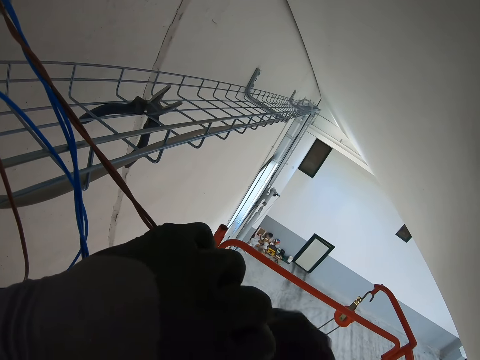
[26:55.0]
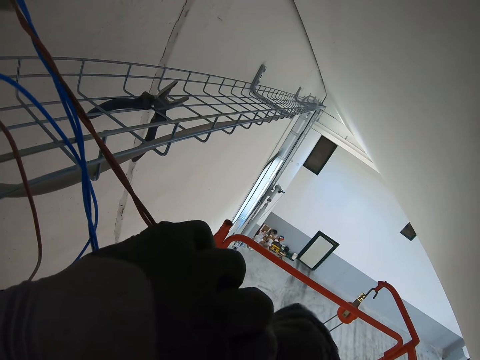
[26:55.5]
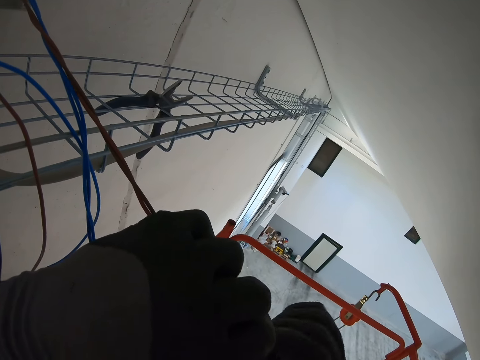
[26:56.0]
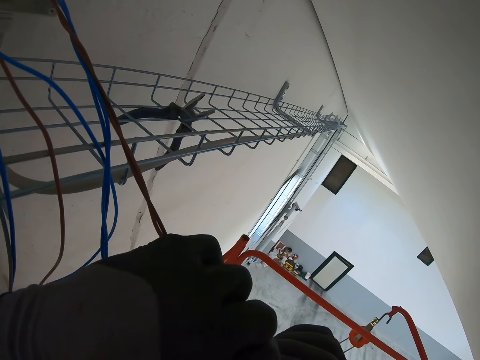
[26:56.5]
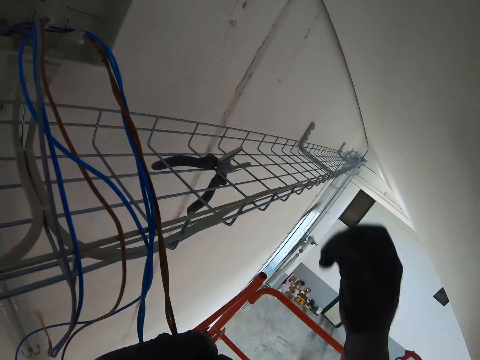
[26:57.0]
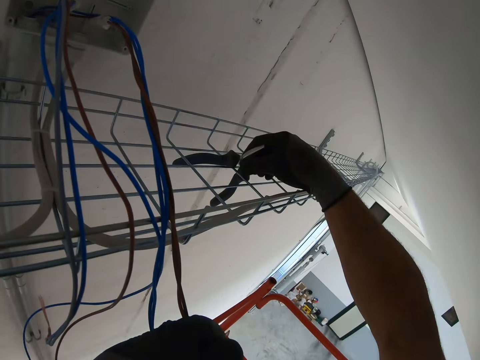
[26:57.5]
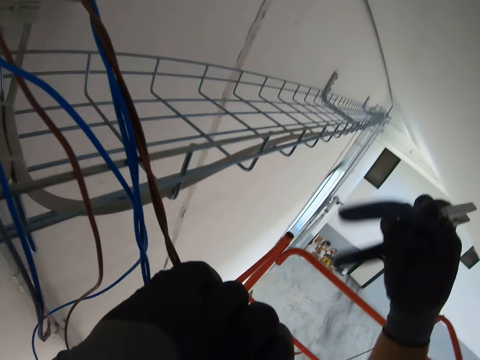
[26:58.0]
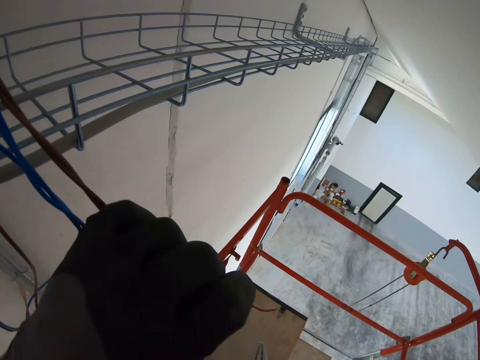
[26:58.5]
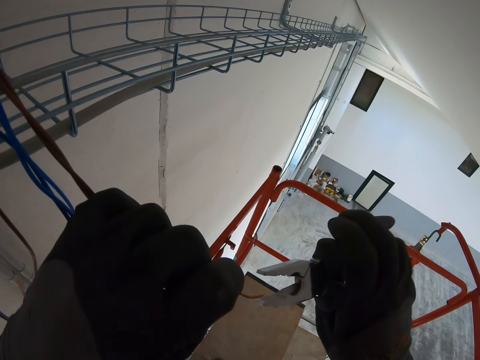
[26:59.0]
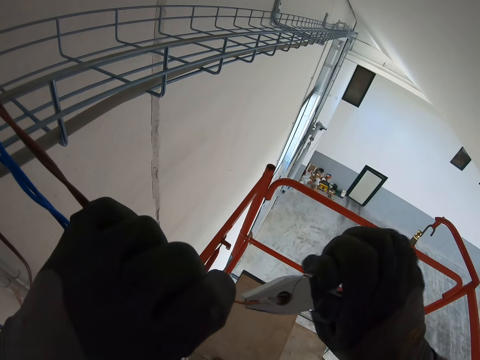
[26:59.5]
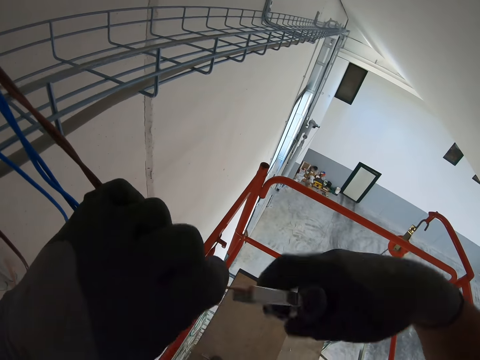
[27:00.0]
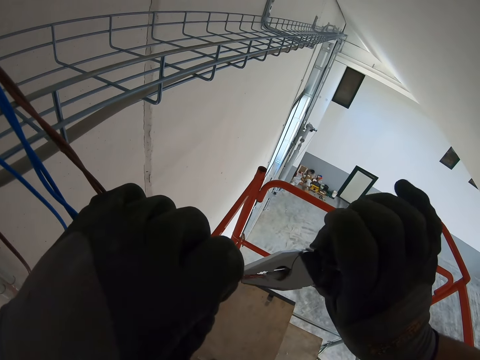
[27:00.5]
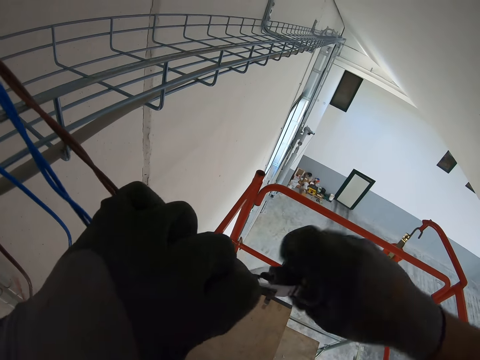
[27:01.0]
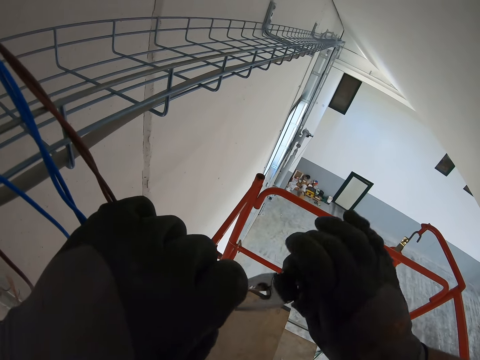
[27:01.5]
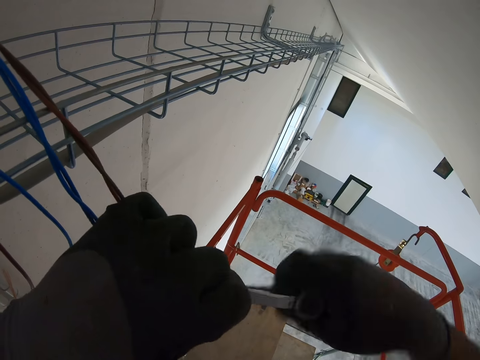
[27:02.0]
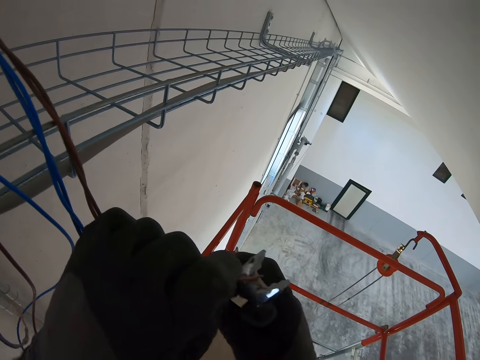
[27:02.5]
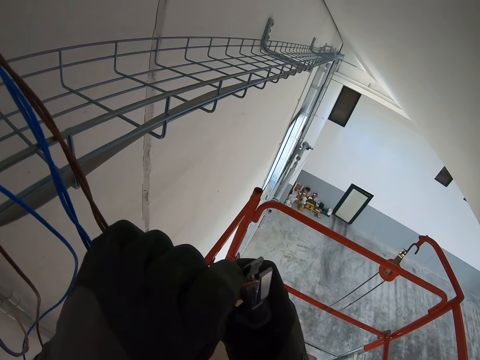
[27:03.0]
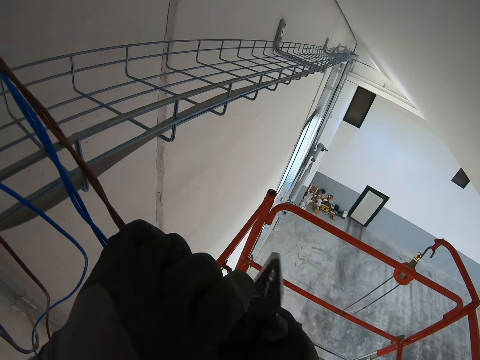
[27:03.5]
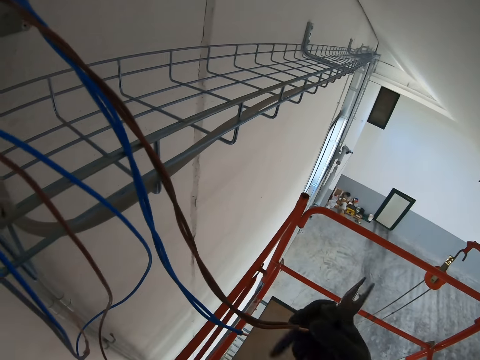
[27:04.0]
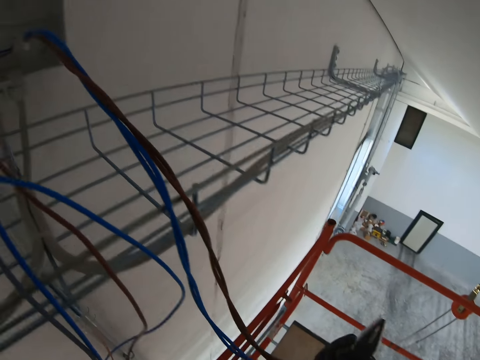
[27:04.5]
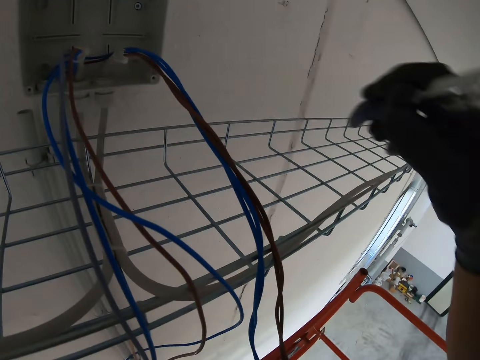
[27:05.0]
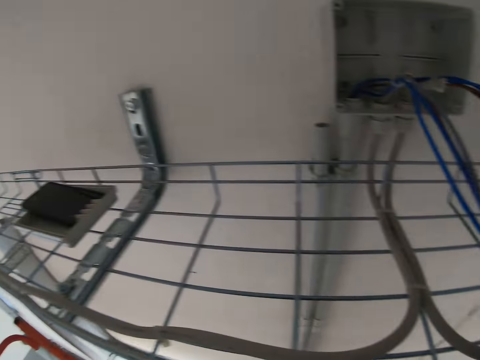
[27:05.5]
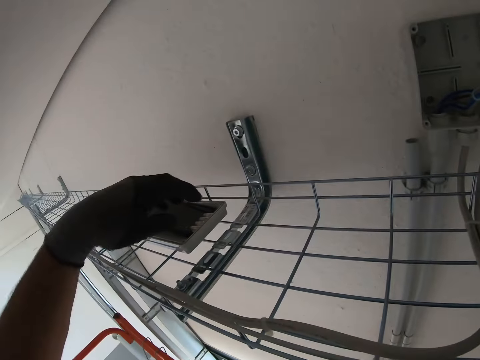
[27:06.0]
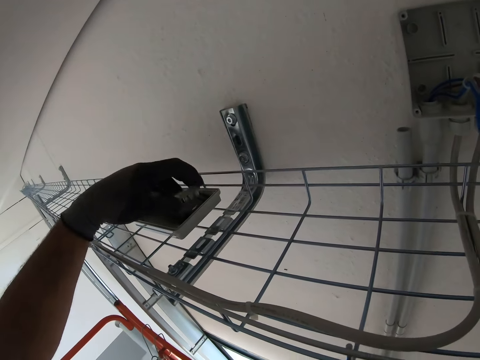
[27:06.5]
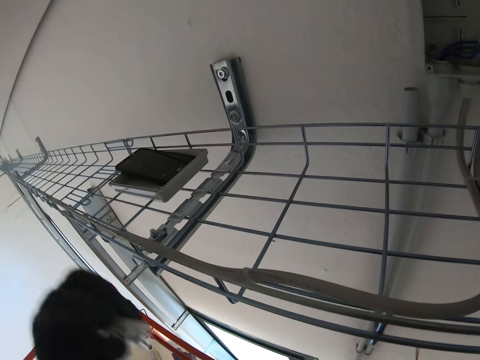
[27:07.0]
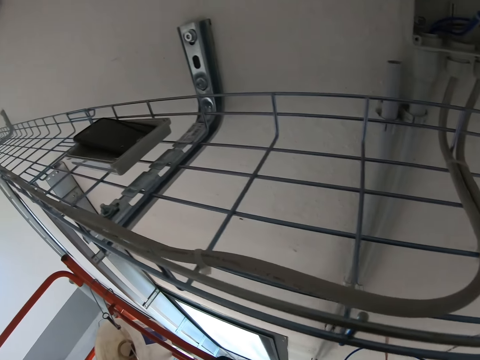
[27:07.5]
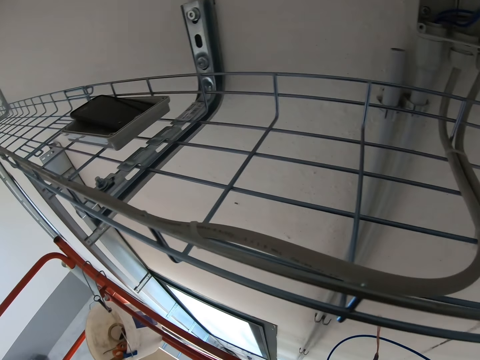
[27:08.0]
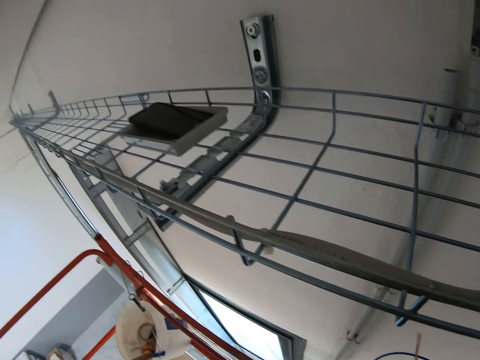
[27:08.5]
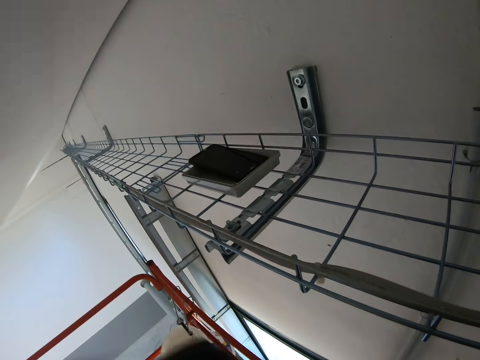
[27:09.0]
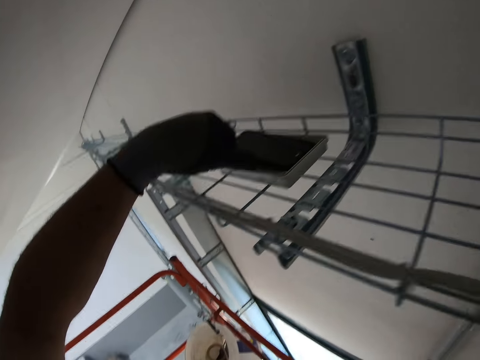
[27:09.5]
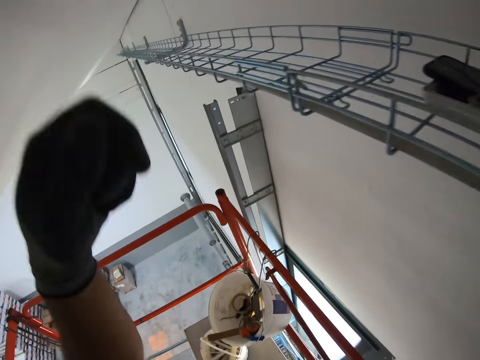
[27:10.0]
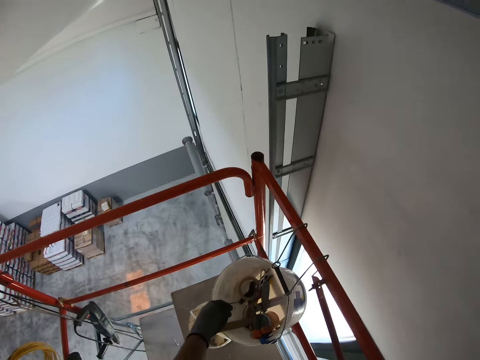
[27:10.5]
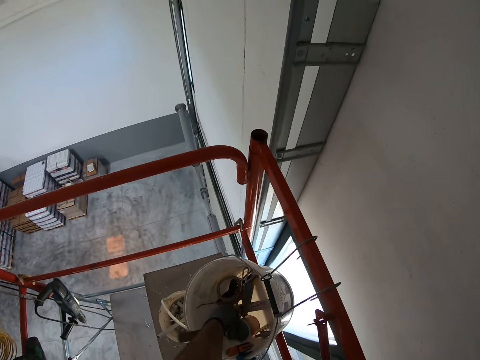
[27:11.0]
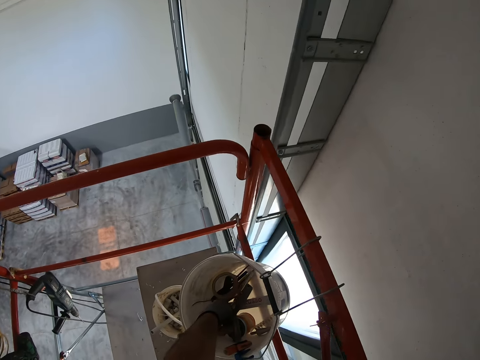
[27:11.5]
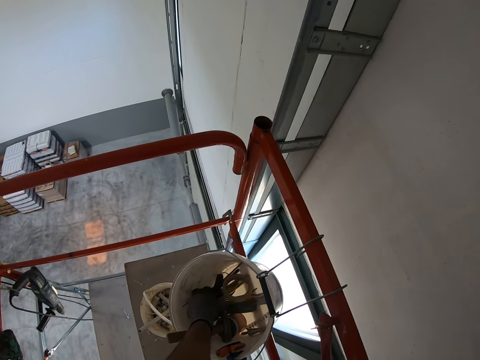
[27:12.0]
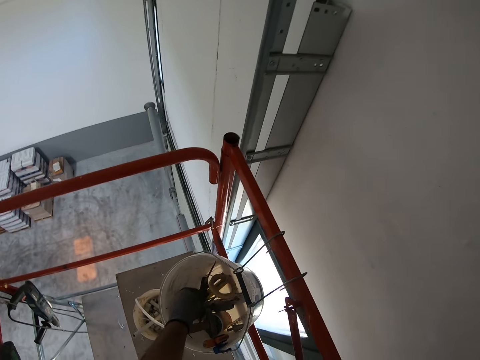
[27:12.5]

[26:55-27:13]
The camera wearer rotates the copper wires. They pick up the pliers. They tighten the cable with the pliers. They rotate the copper wires with the pliers. They hang the pliers on the hanger. They pick up something from the tray. They put something on a box.

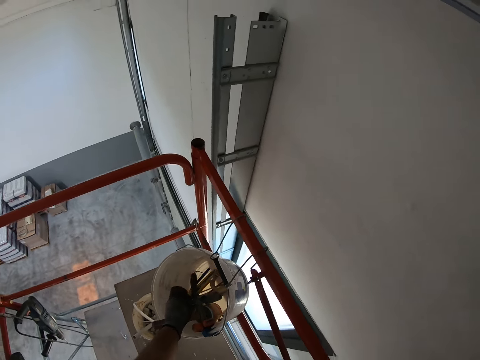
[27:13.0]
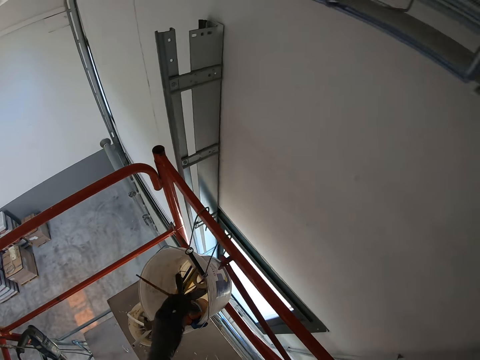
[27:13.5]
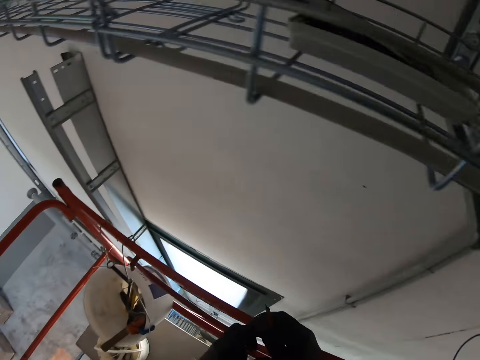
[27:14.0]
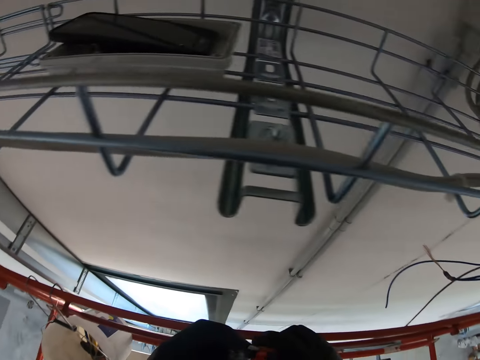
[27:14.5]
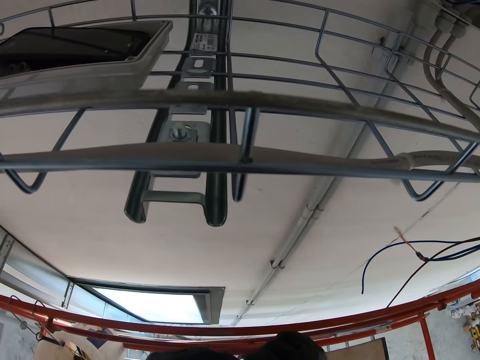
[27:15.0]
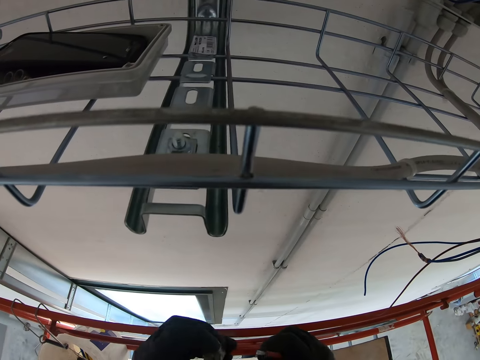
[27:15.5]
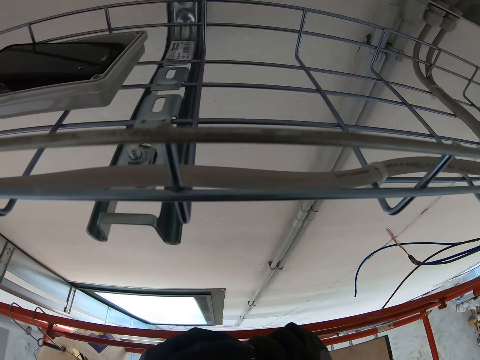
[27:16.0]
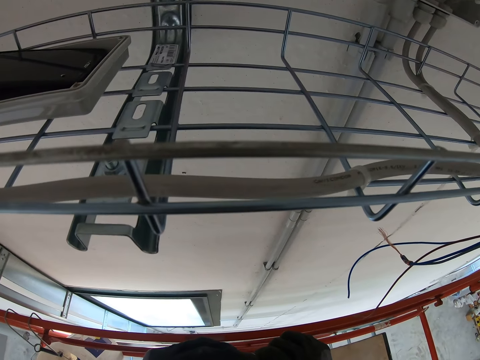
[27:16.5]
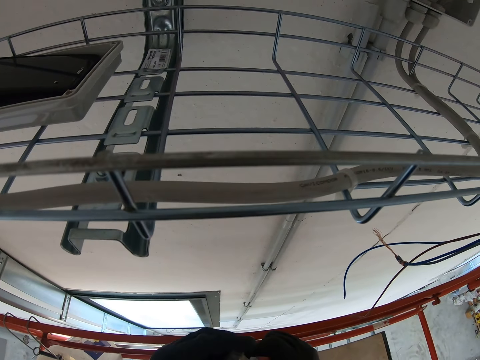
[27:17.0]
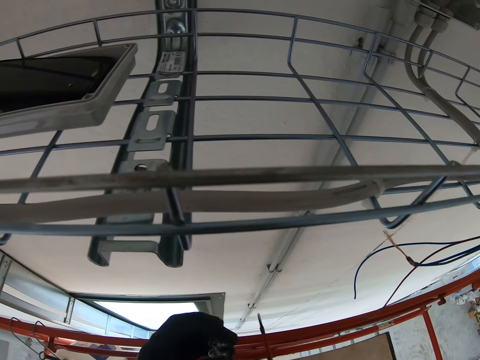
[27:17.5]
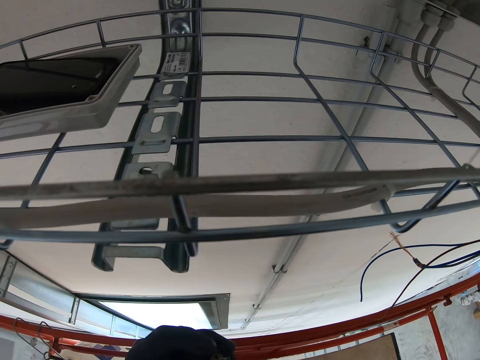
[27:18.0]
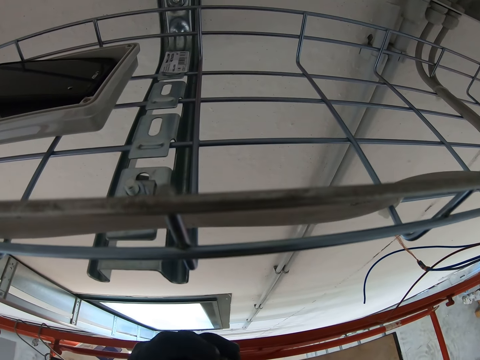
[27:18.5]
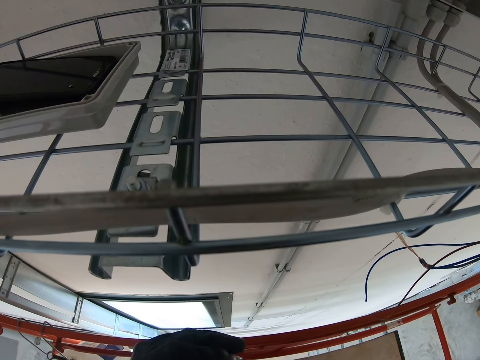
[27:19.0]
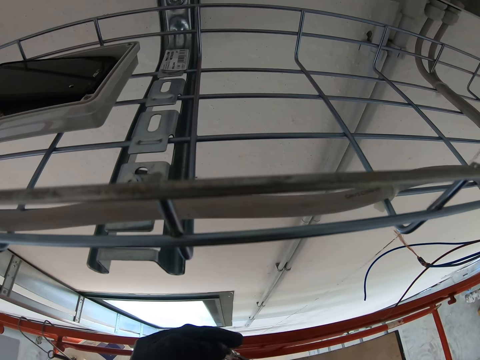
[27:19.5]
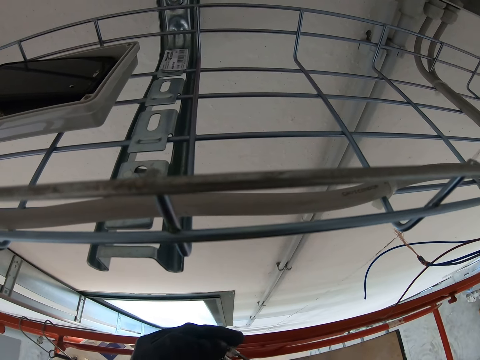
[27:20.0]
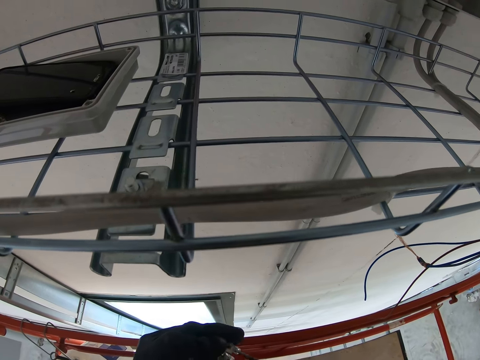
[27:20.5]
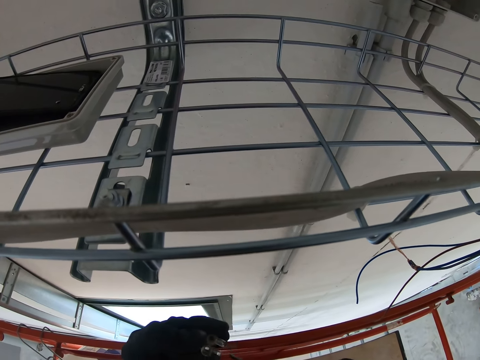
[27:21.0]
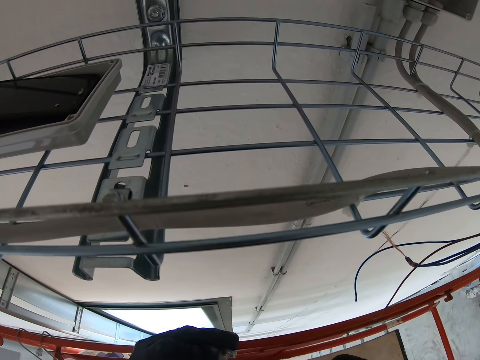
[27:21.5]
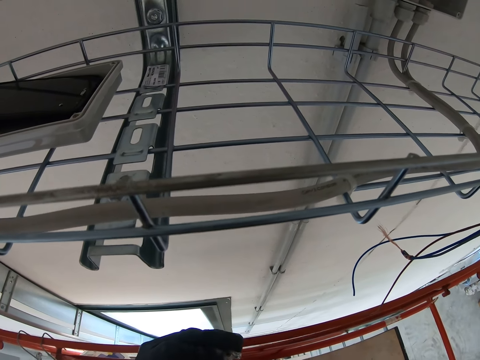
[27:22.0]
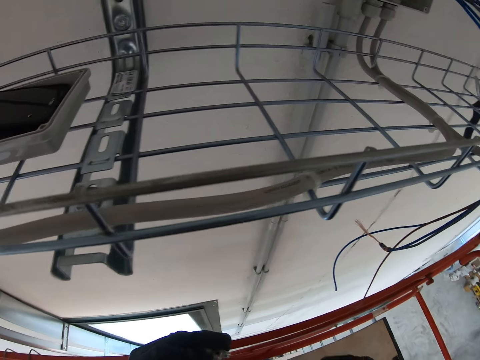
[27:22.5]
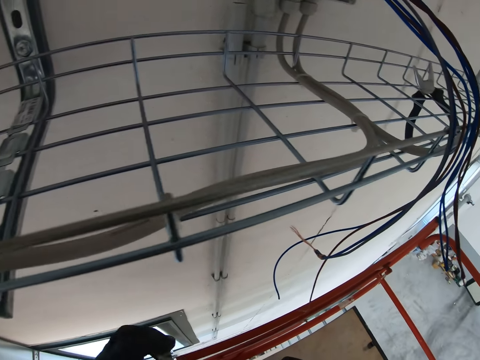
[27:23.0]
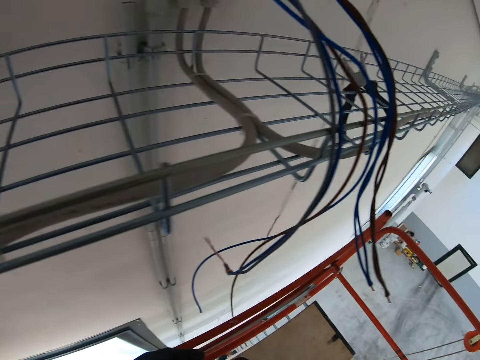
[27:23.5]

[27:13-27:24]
The camera wearer picks up a screwdriver from a container. They screw something with the screwdriver.
